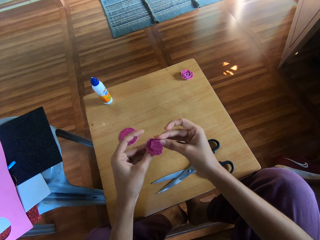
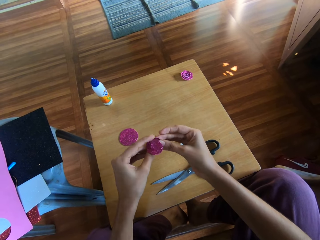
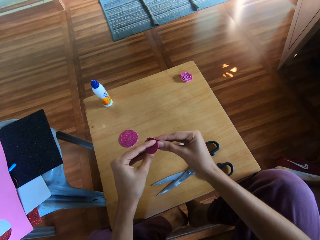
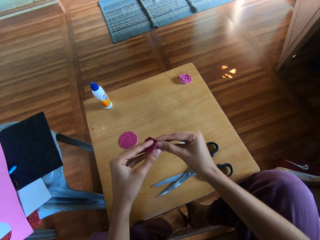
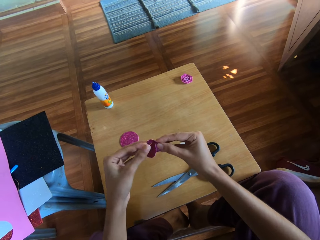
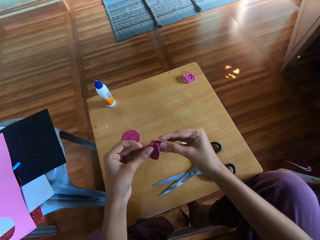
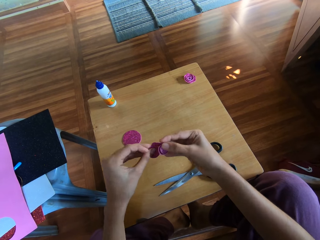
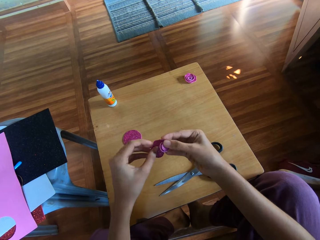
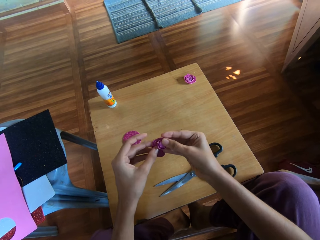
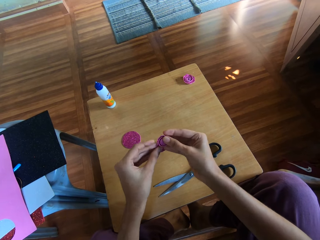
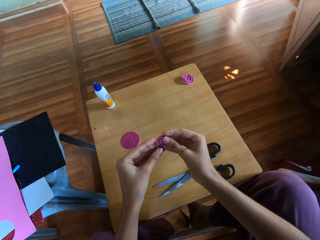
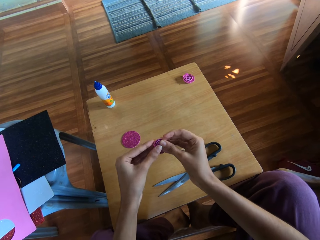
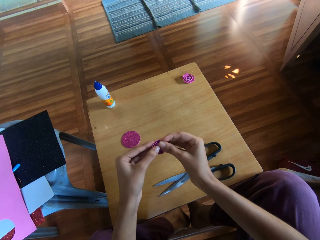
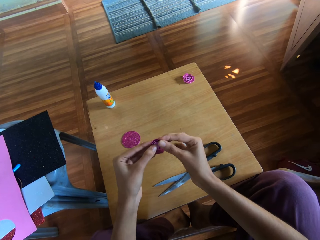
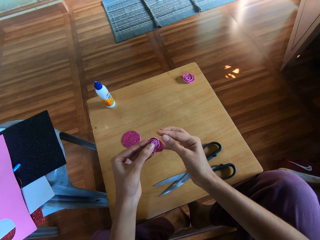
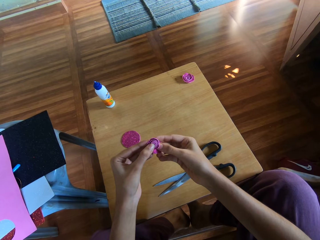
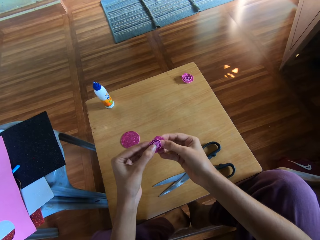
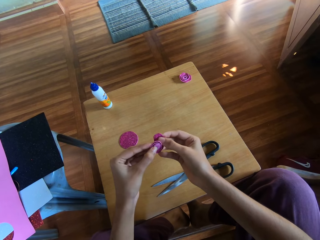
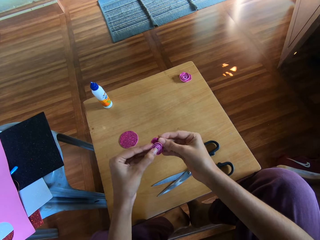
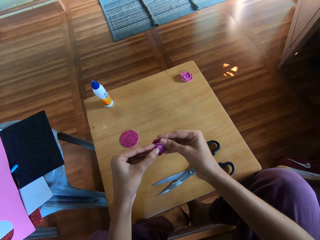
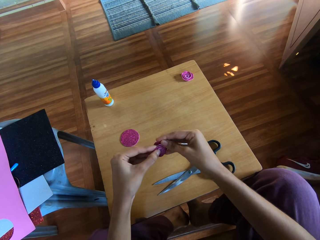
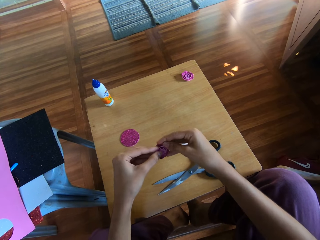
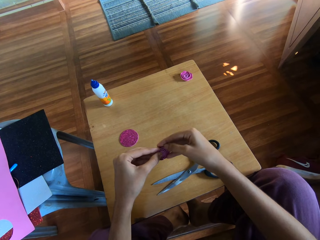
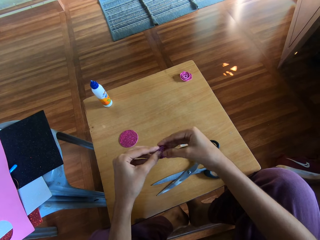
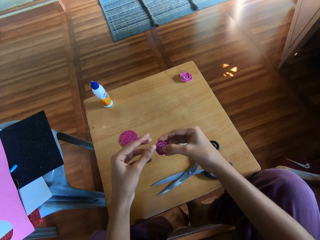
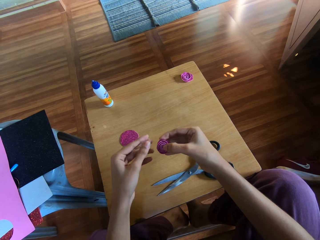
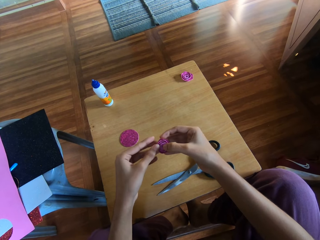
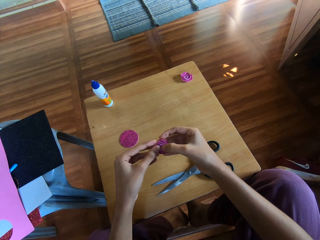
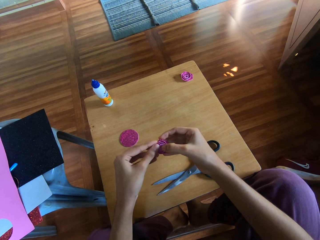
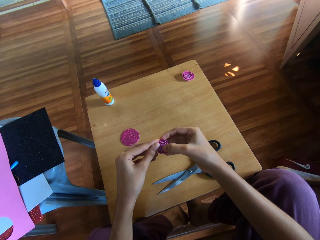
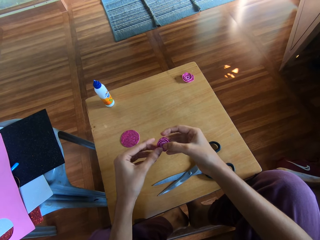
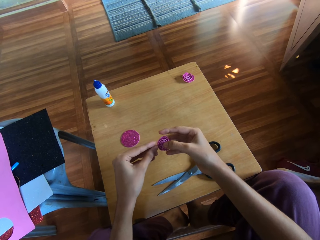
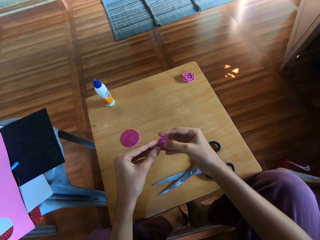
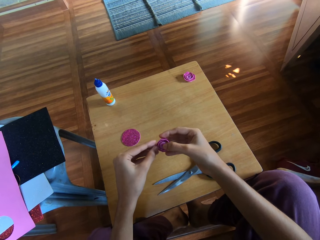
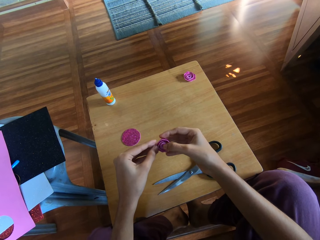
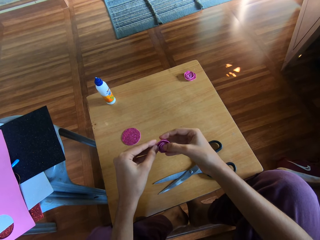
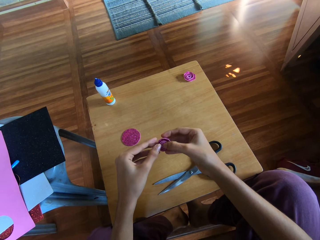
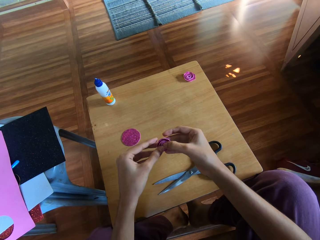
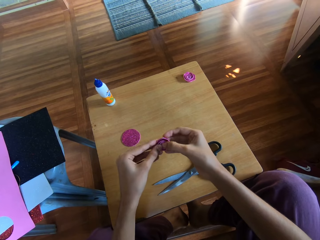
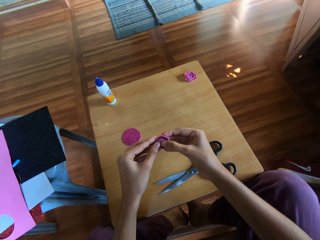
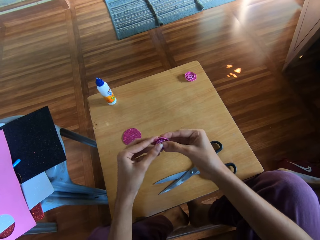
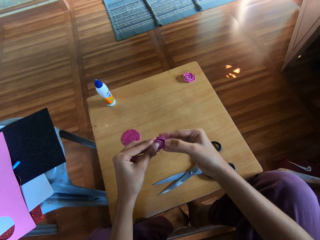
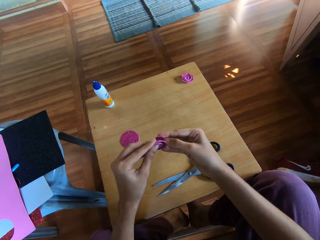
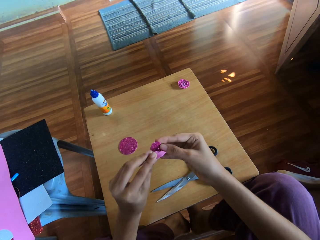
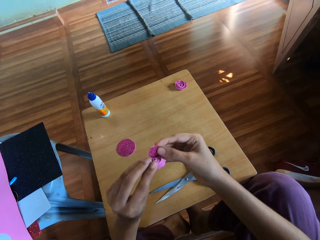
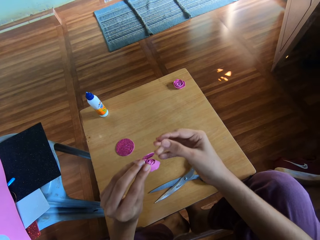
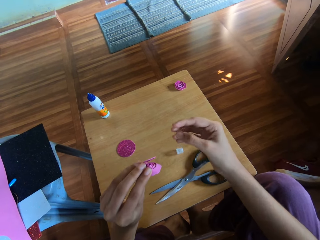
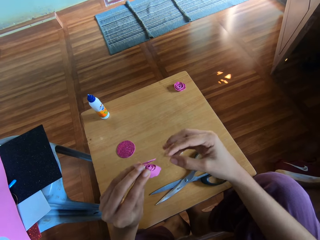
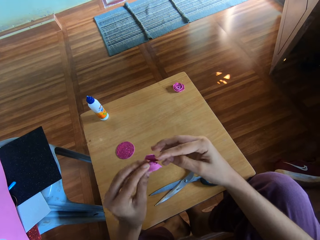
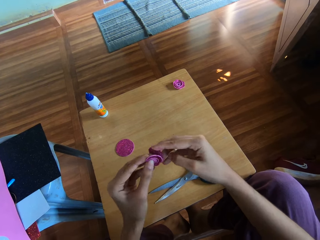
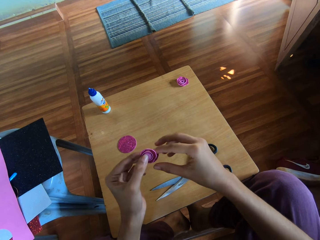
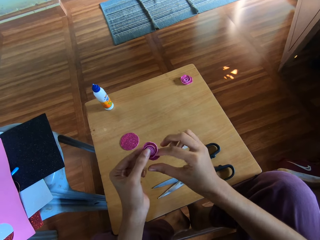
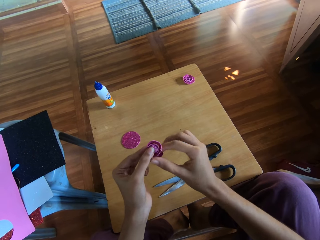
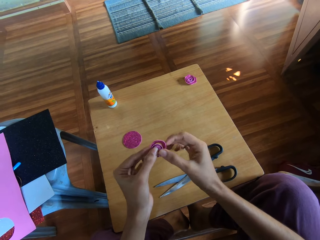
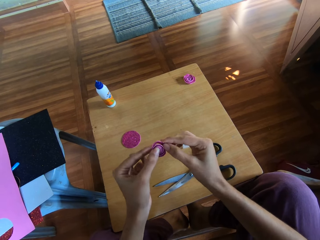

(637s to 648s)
The camera wearer holds the folded craft paper.

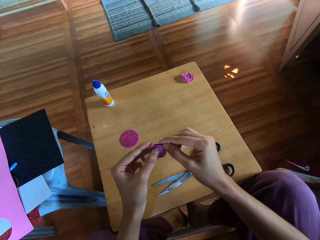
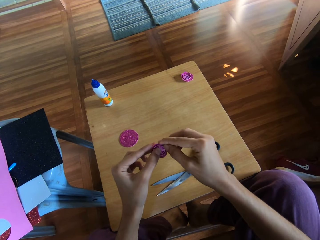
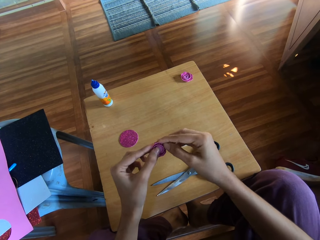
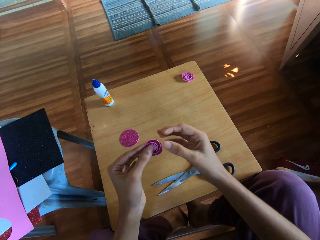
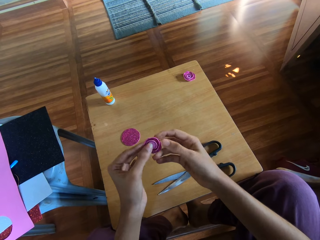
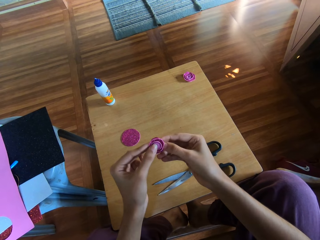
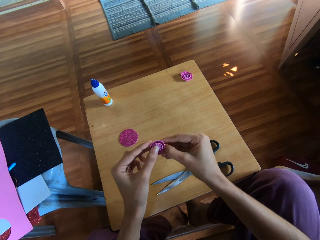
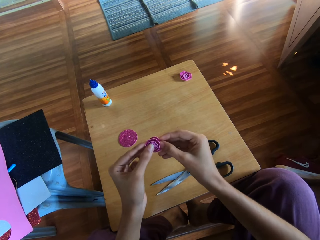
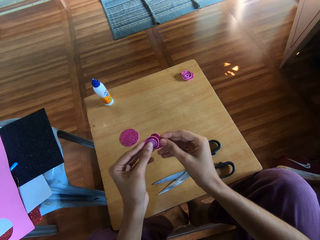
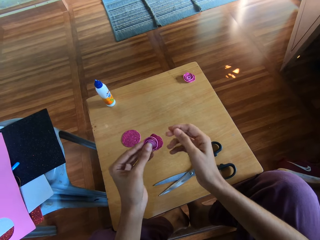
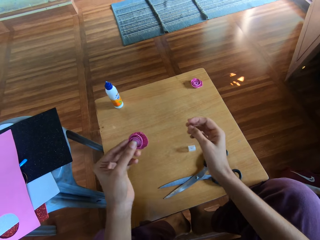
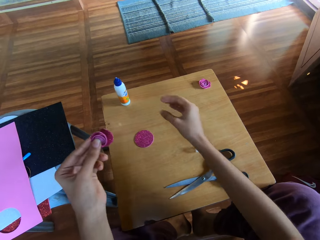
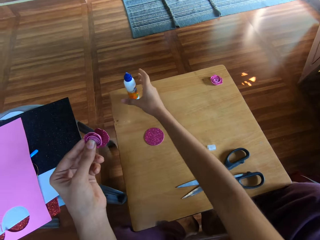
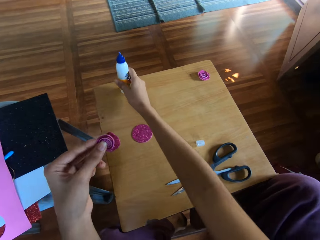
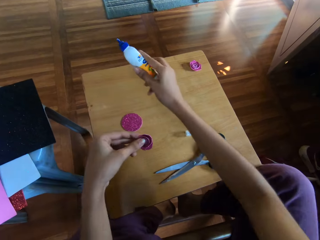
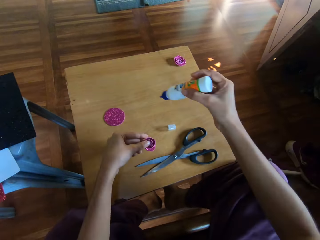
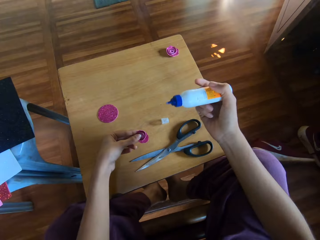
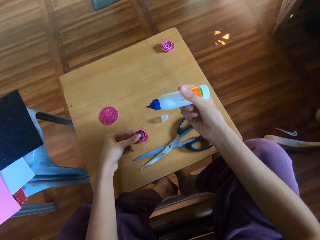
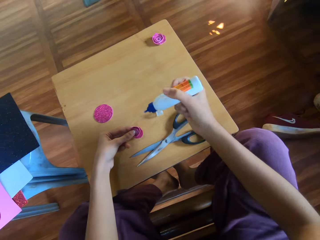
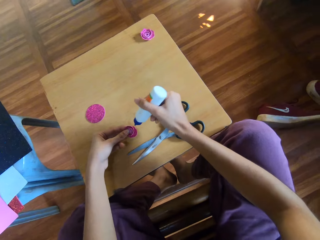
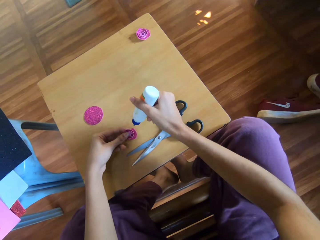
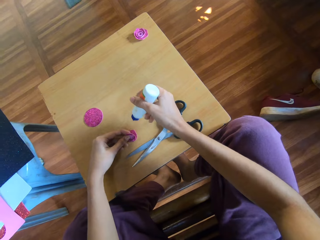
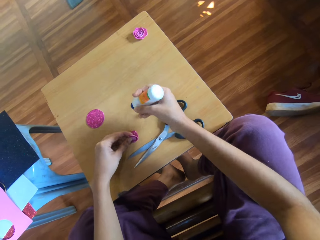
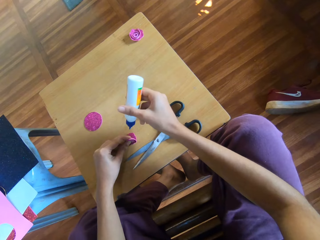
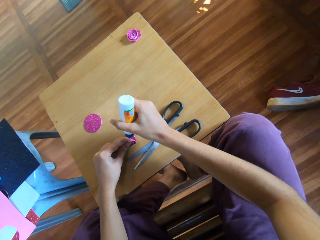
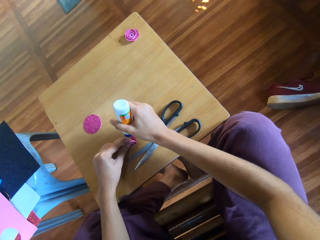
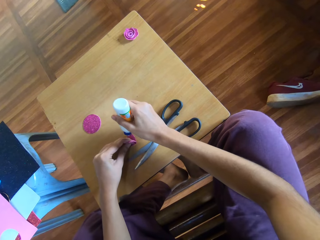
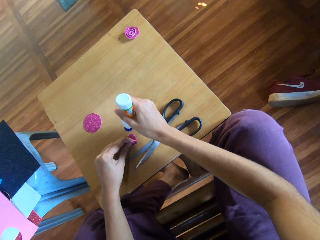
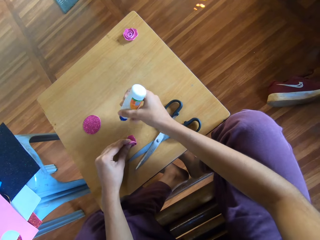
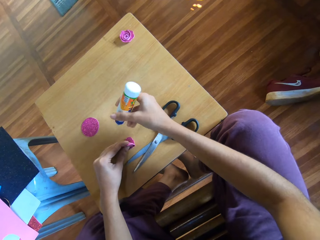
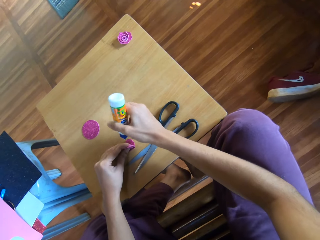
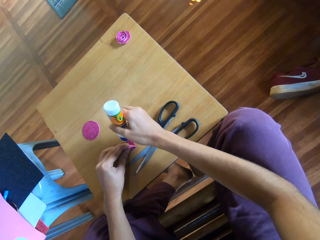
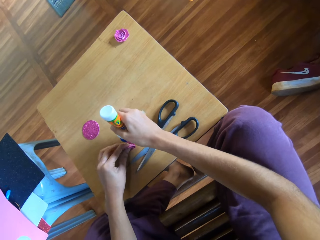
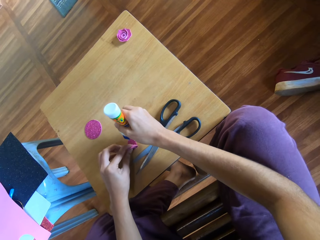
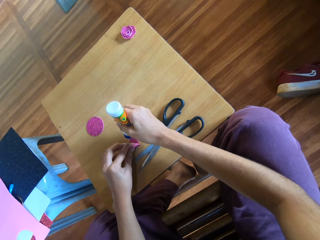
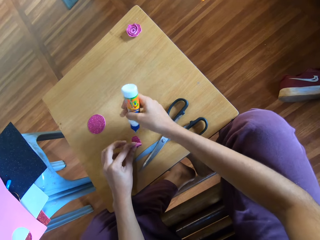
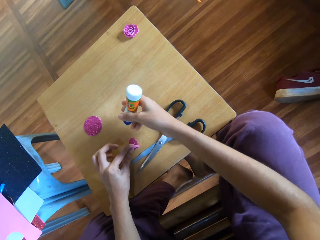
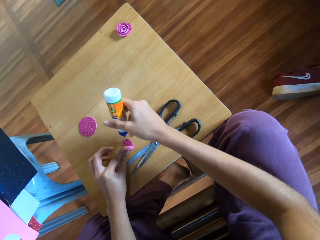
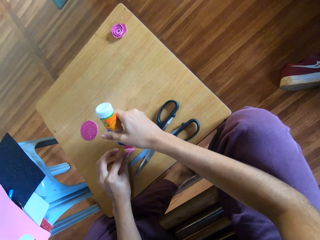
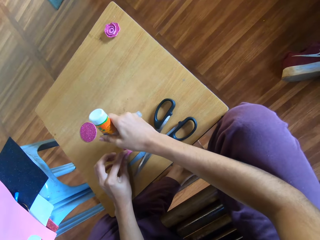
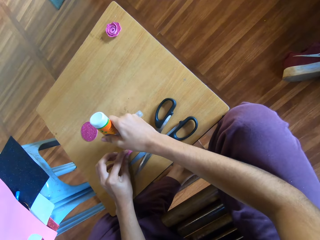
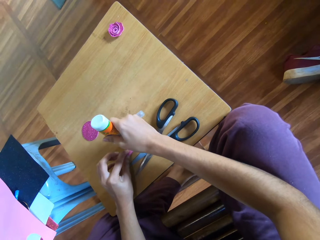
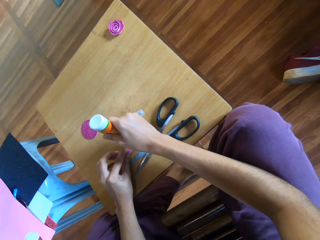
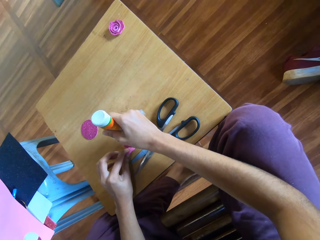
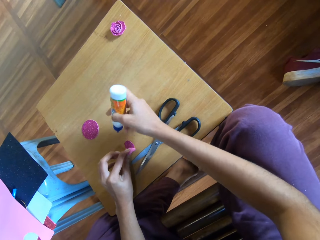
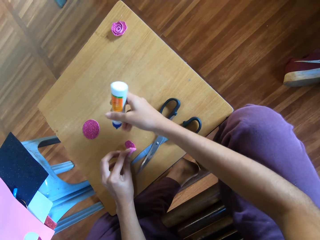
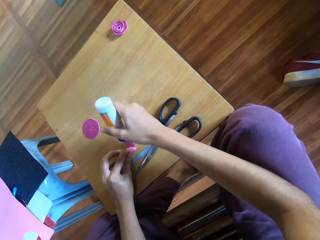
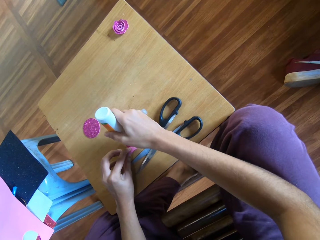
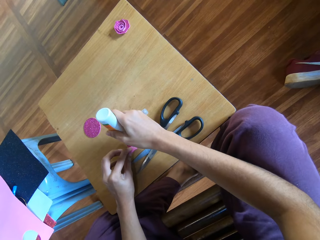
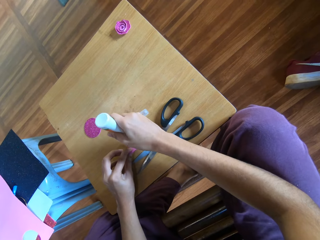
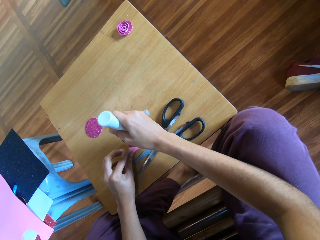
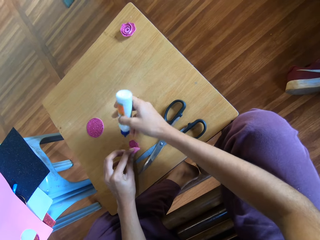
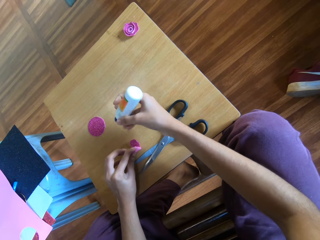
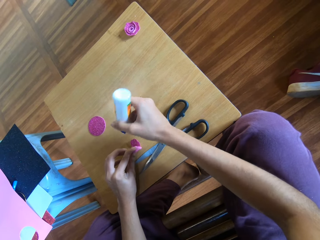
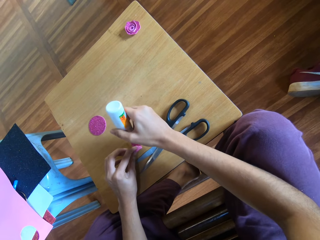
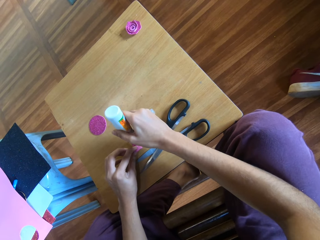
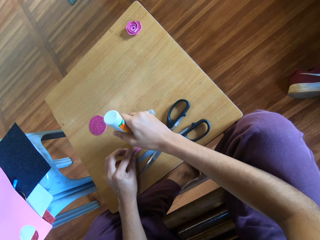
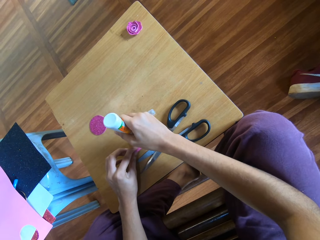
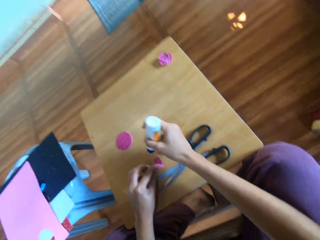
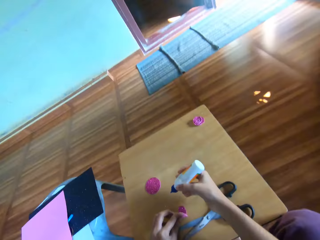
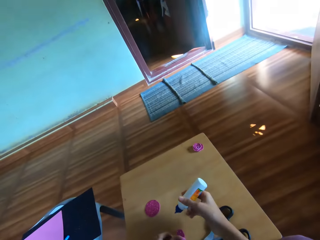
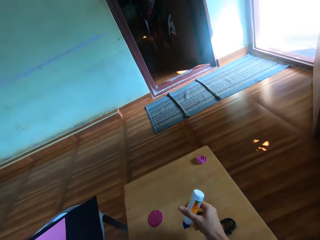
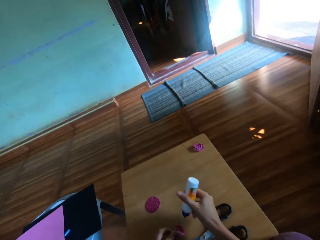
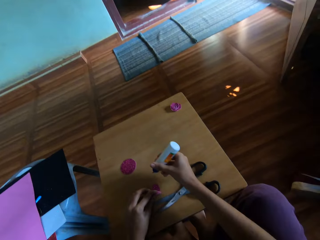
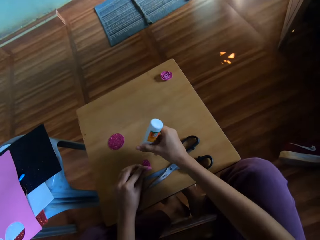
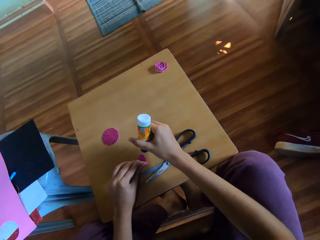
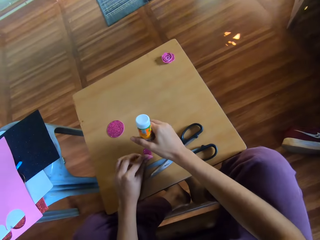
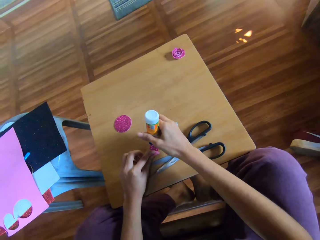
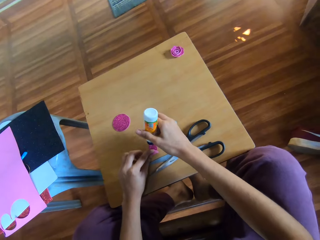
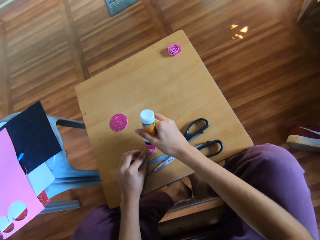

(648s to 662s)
The camera wearer picks up a bottle of glue from the table with her right hand. She holds the glue bottle. She glues the rolled piece of glitter paper in her left hand with the bottle of glue in her right hand. She squeezes the glue bottle.
